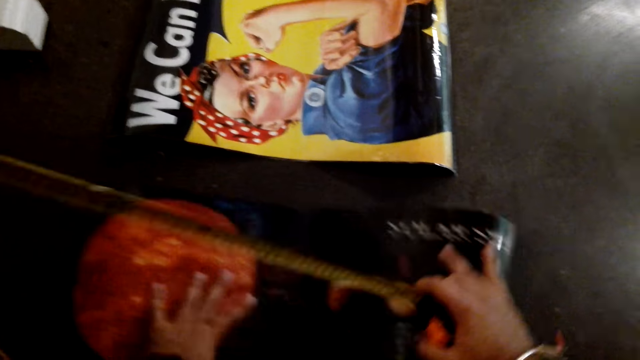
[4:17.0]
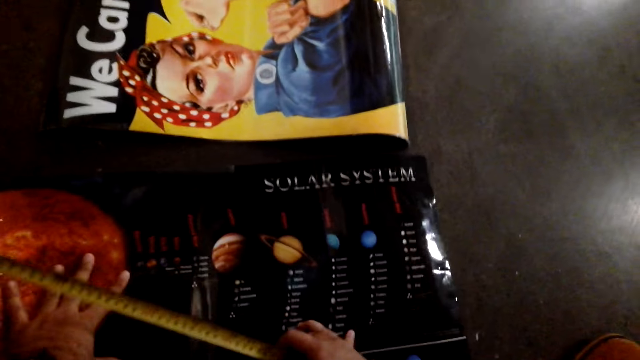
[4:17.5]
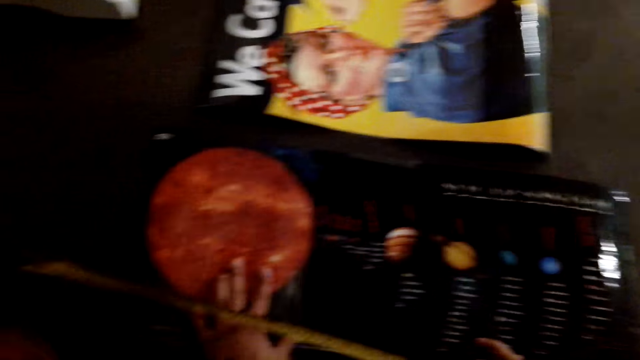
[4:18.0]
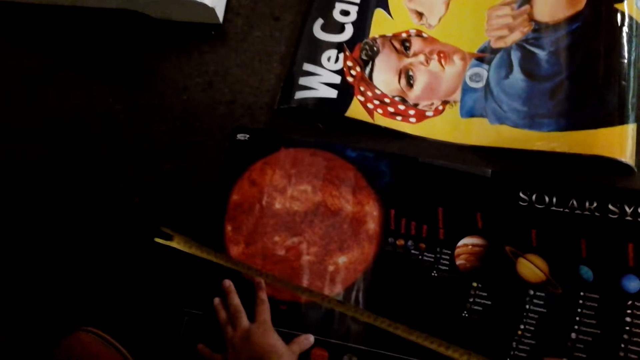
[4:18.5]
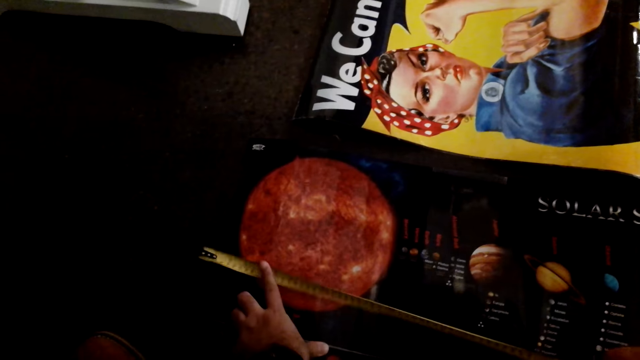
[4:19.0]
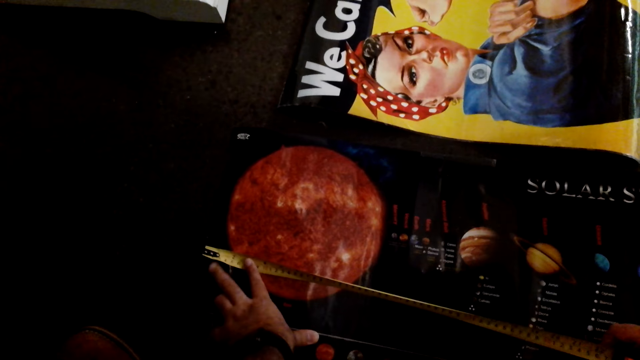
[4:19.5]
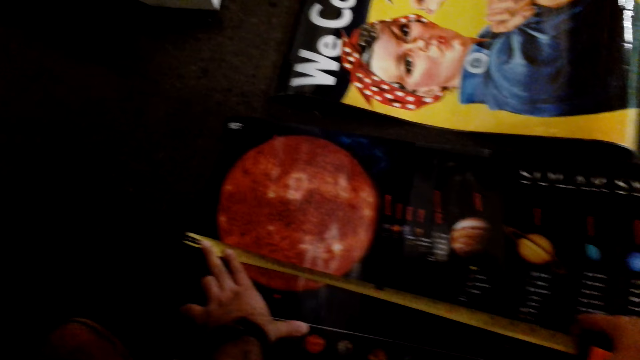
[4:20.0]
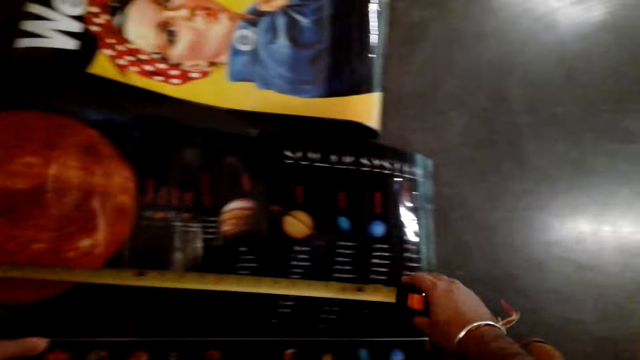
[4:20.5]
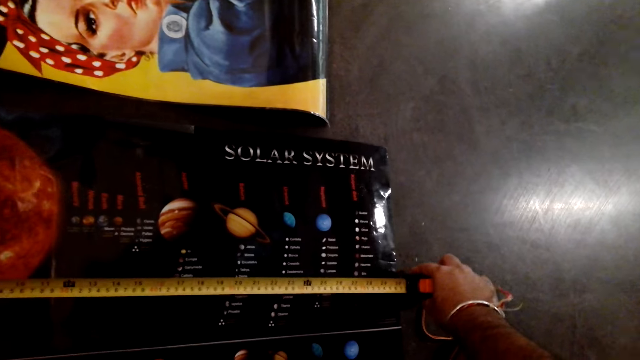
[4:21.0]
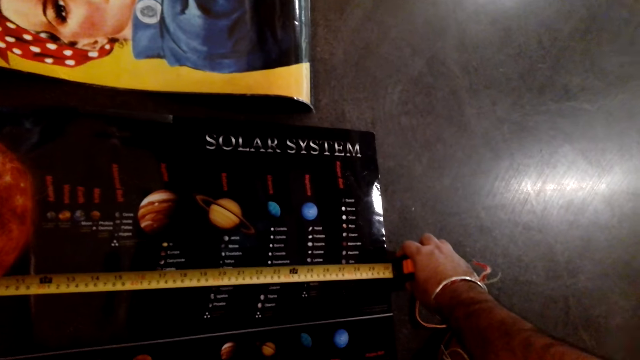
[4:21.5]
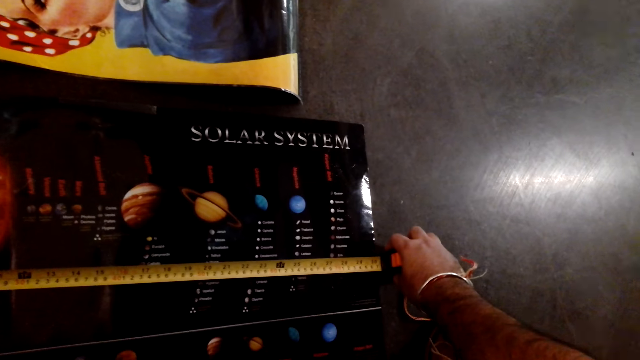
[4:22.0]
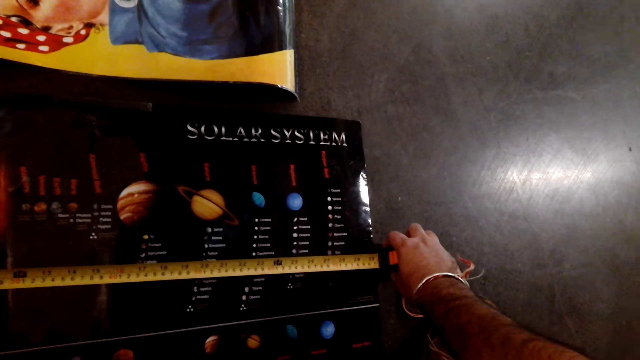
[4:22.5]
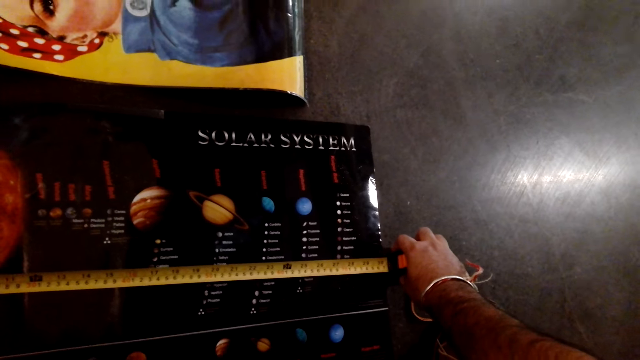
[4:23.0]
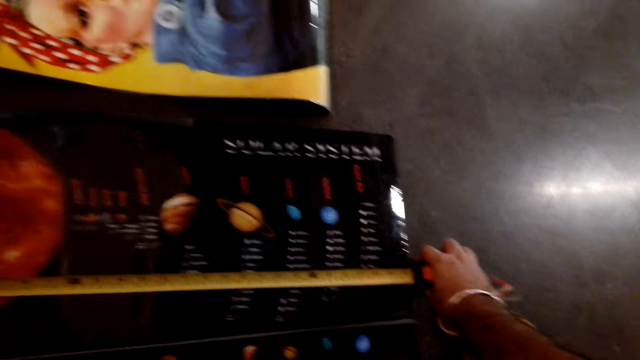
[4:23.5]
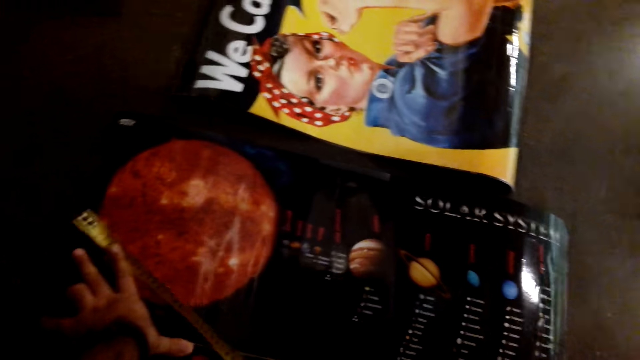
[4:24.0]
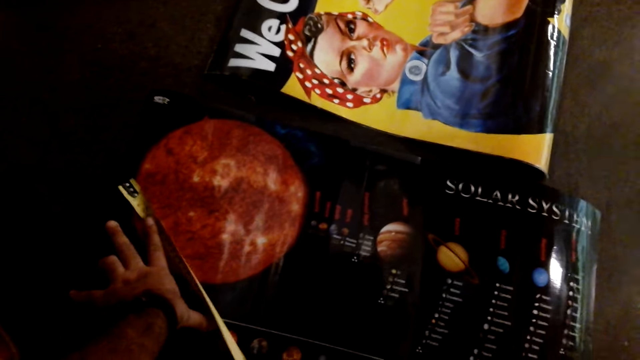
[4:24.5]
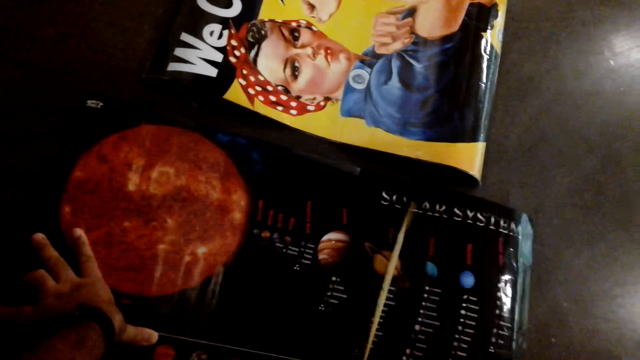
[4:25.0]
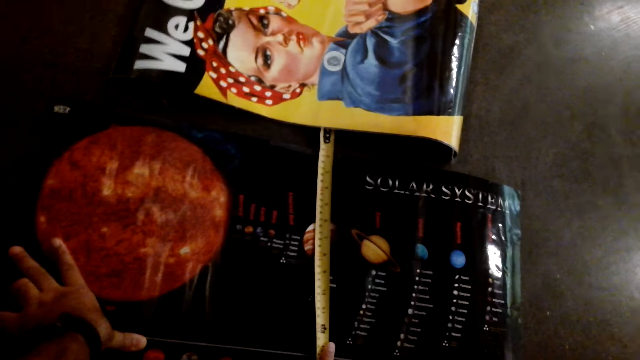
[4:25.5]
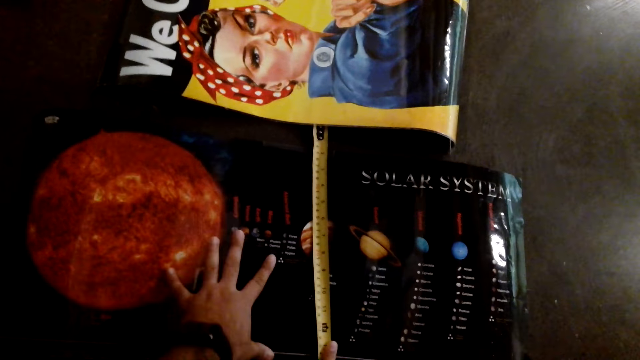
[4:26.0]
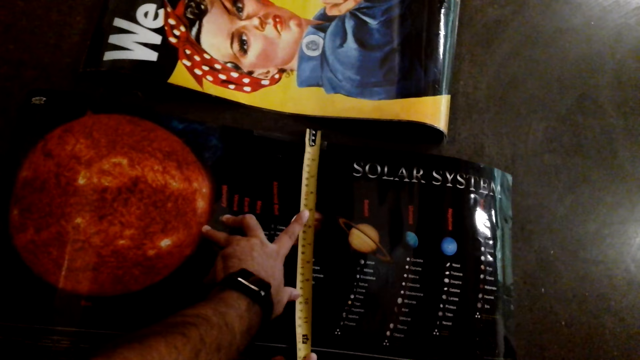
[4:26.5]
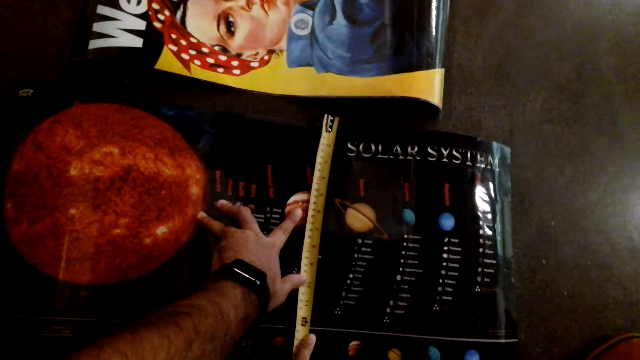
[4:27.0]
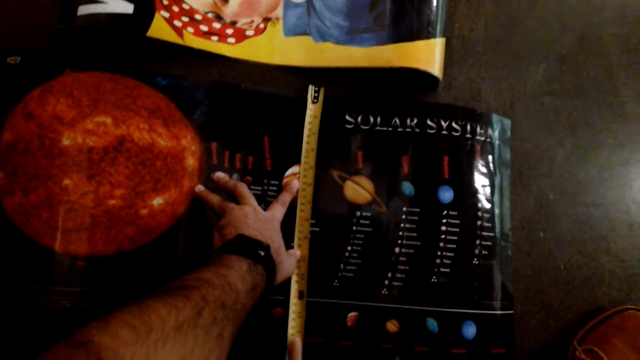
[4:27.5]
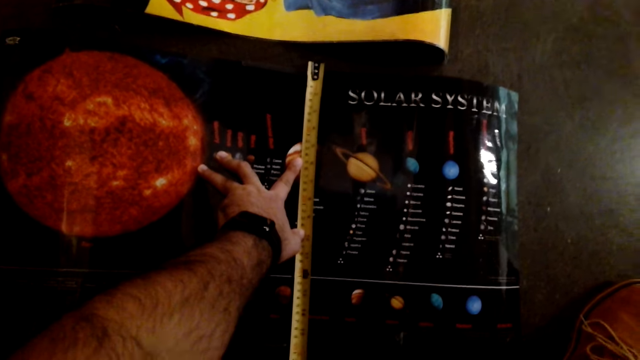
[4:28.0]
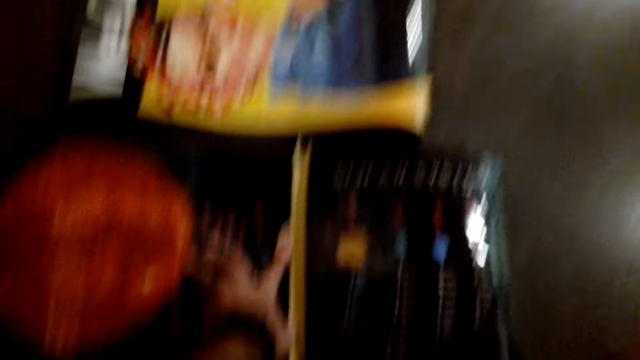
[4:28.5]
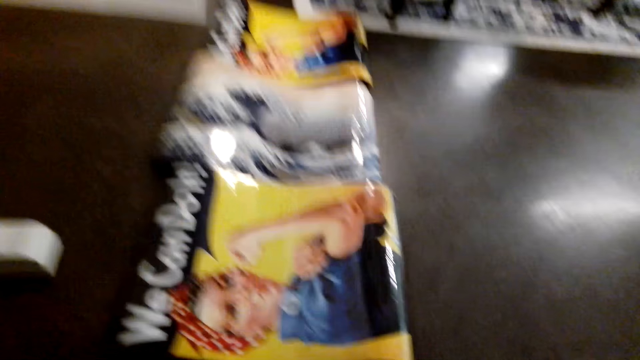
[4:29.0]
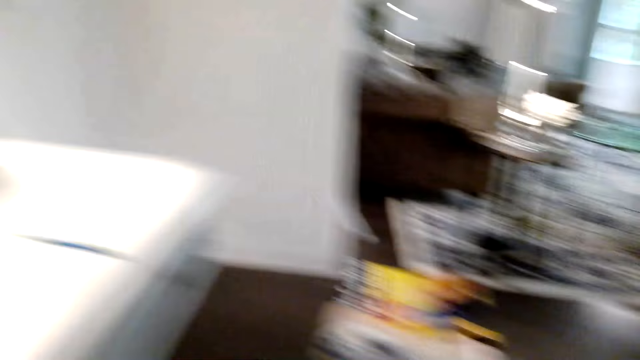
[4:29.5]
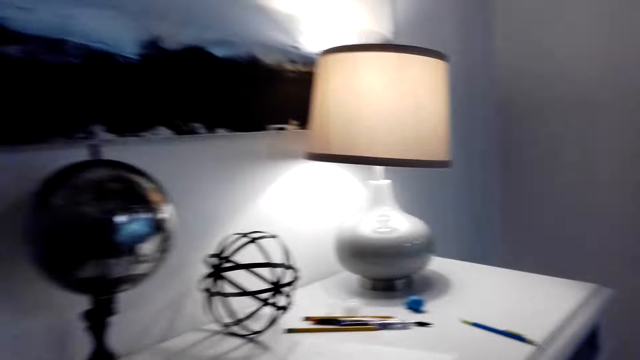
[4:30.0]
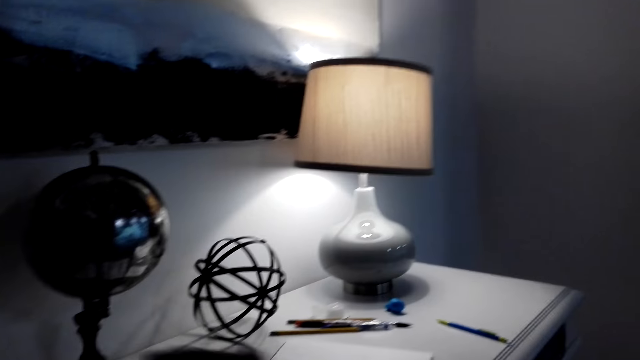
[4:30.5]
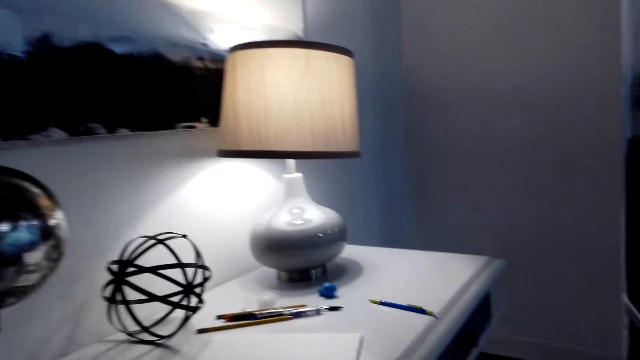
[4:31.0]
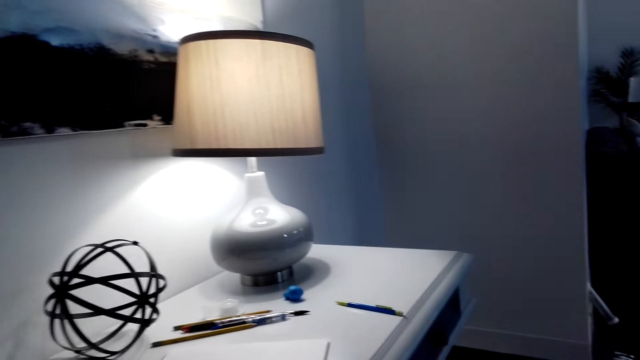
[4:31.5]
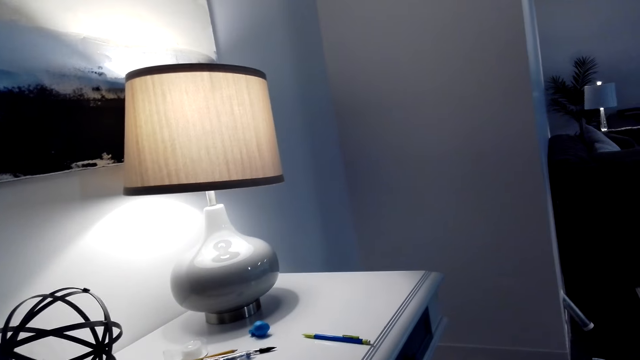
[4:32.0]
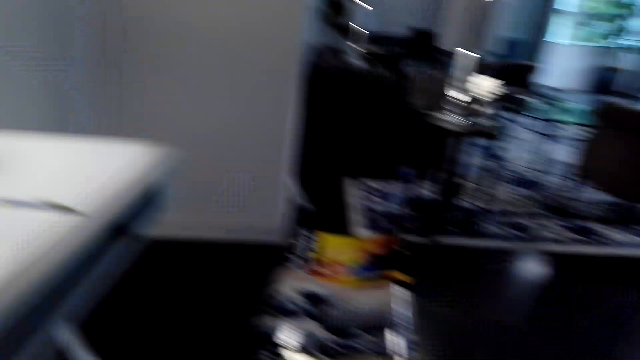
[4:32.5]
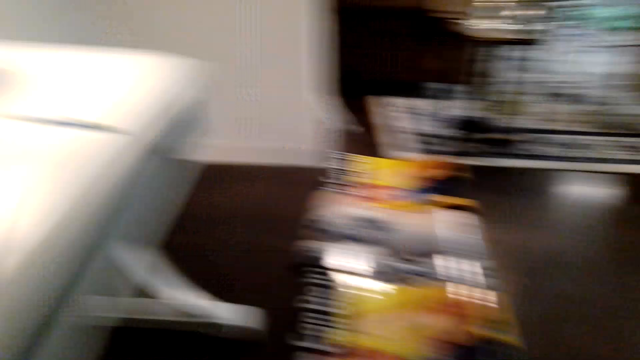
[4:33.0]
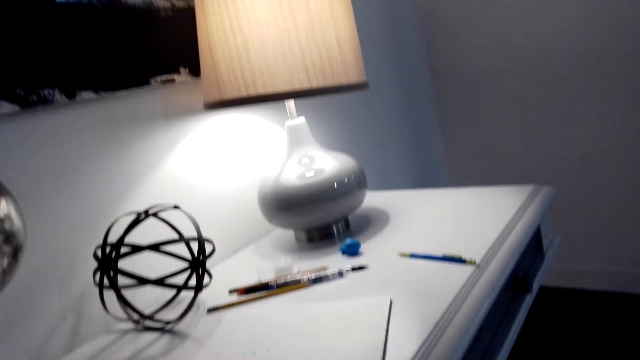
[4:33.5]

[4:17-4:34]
The camera wearer puts the poster on the floor. They measure the poster with a tape measure. They move the tape measure. They measure the poster with the tape measure. They look around at the wall.

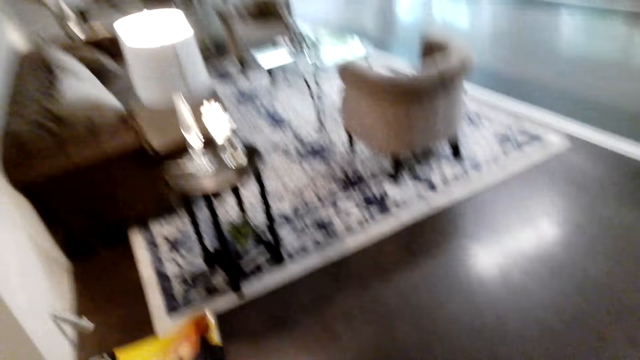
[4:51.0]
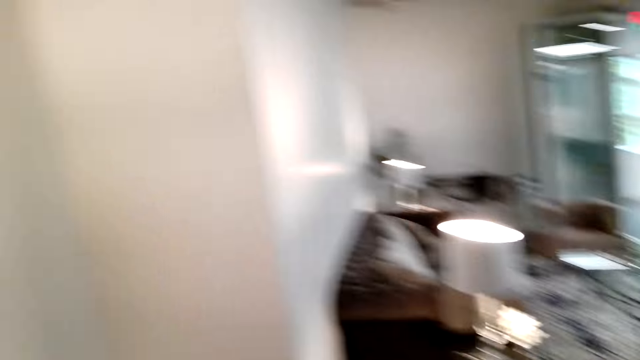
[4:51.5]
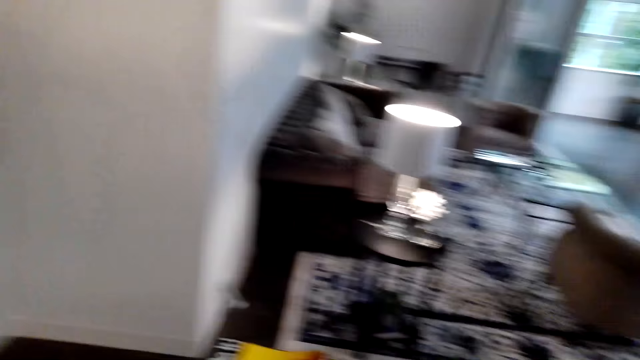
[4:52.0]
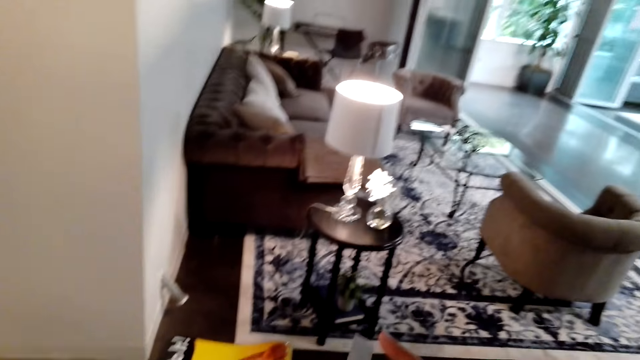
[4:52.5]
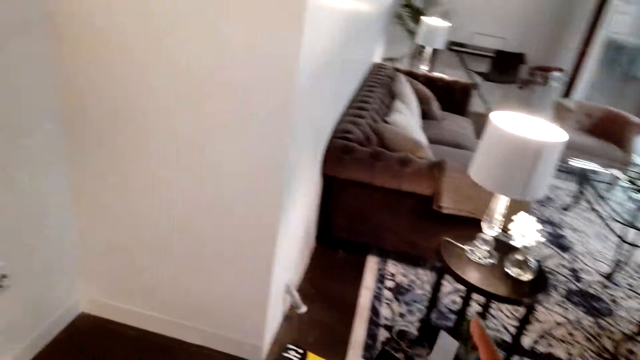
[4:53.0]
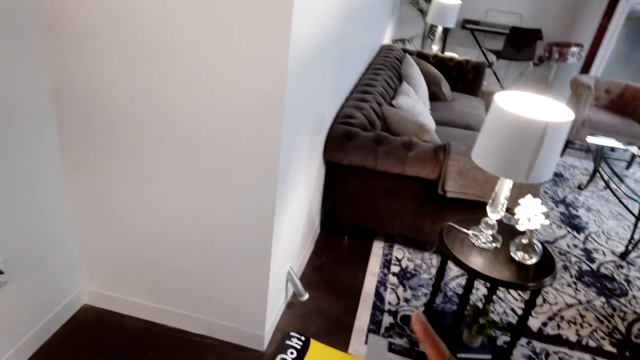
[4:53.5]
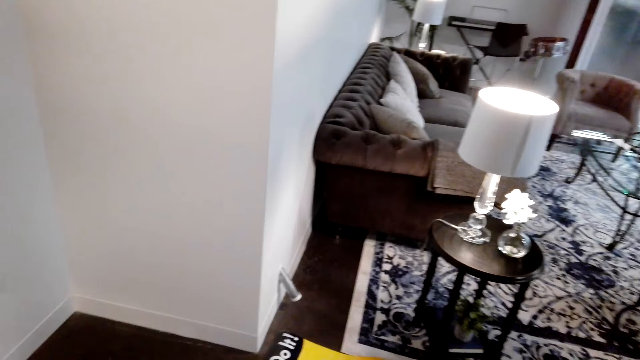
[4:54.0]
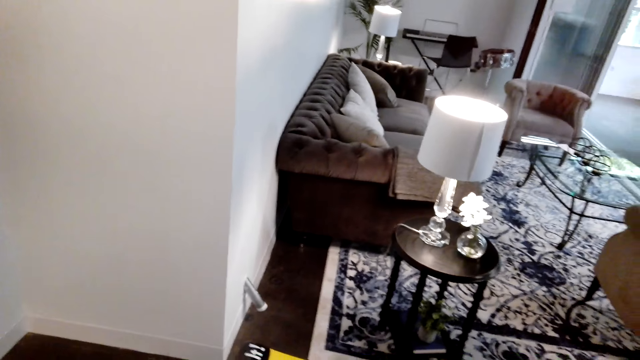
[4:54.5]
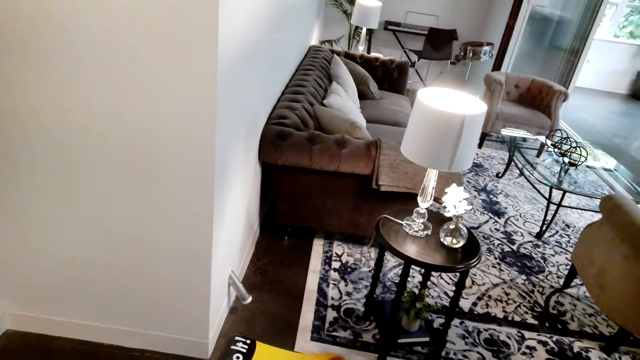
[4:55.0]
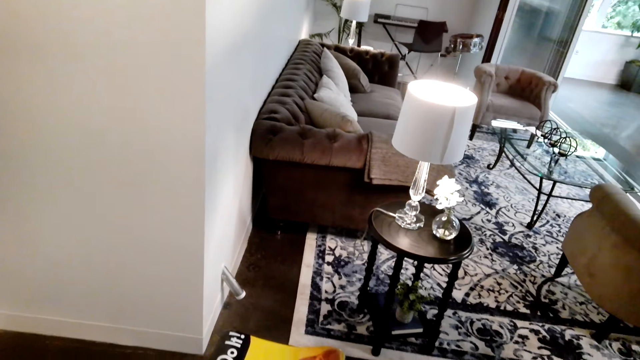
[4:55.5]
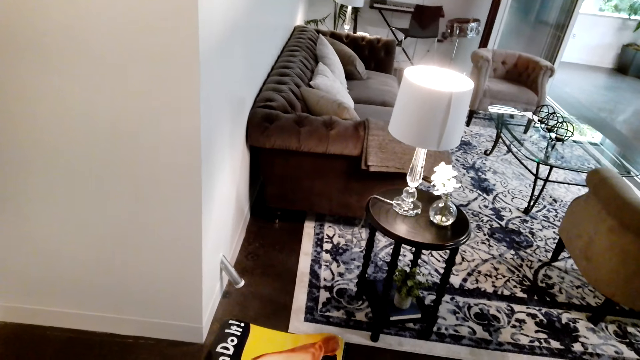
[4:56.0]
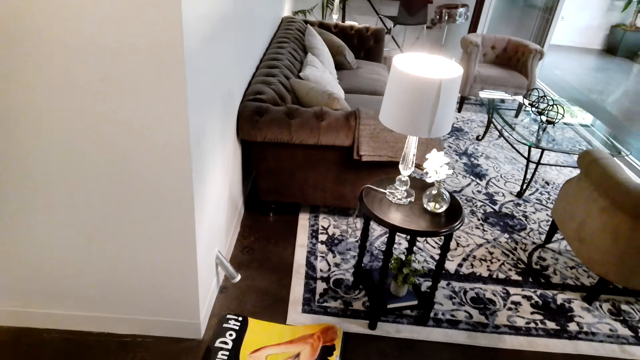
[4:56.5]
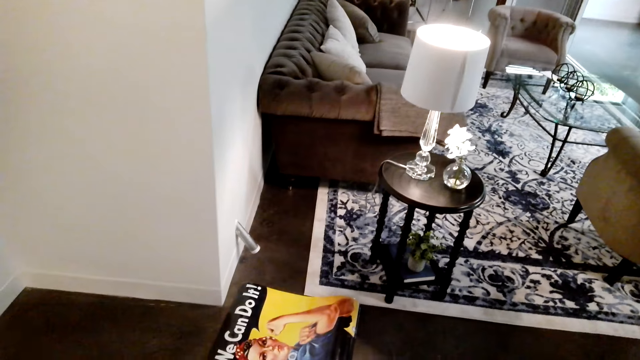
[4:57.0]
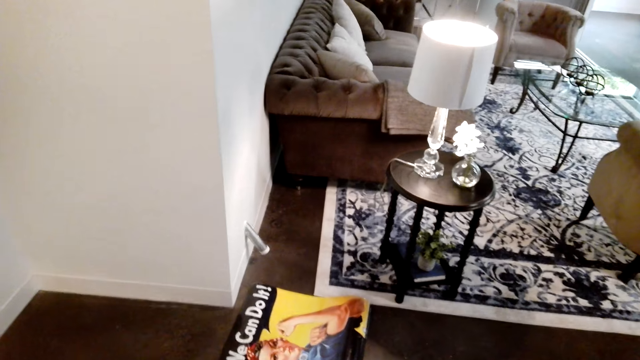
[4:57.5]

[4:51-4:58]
The camera wearer looks around.
